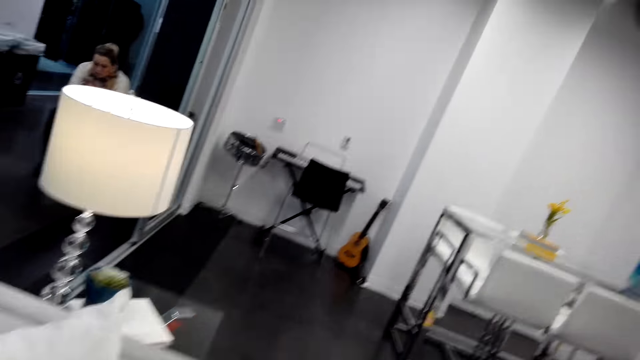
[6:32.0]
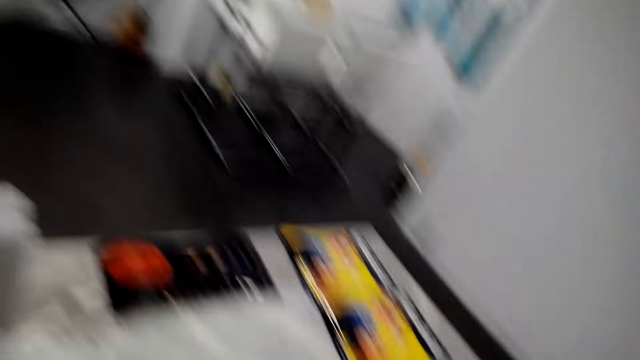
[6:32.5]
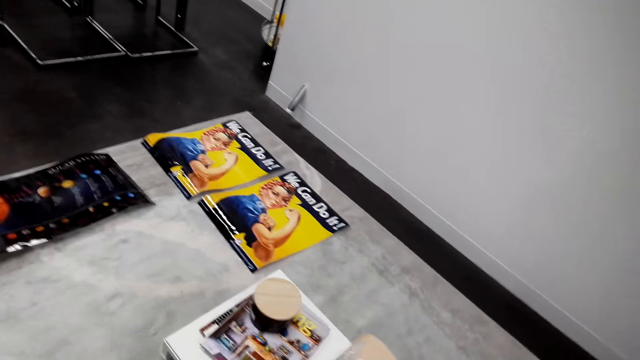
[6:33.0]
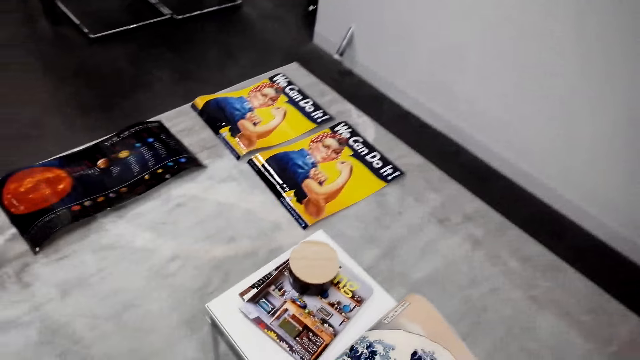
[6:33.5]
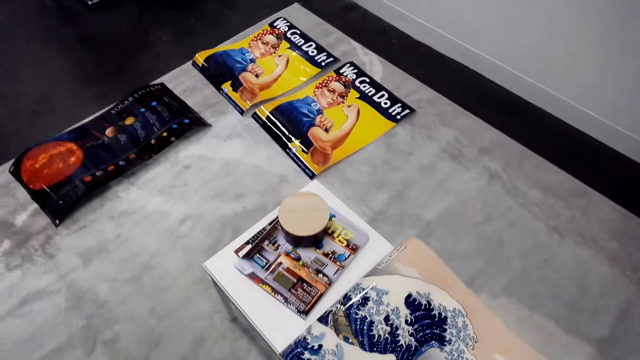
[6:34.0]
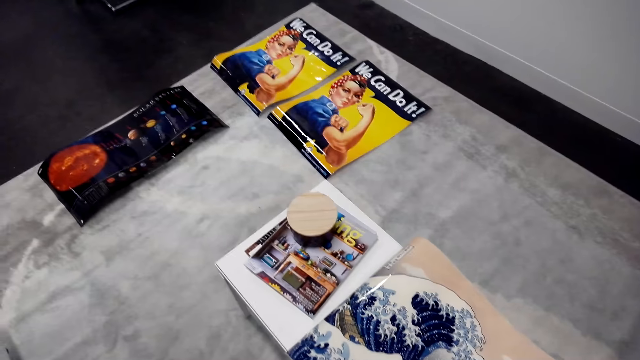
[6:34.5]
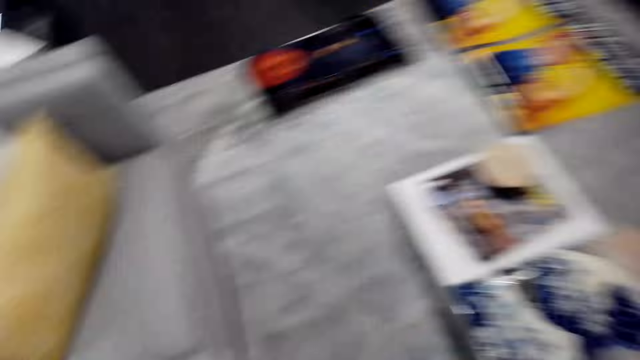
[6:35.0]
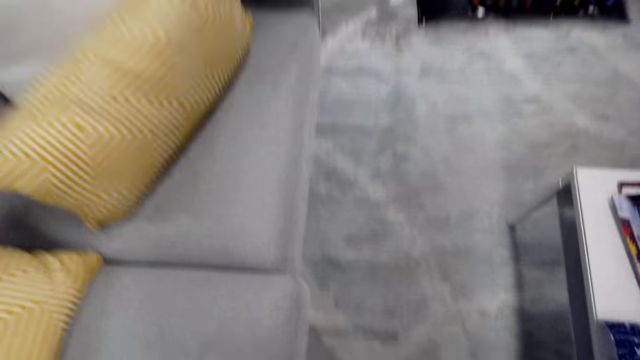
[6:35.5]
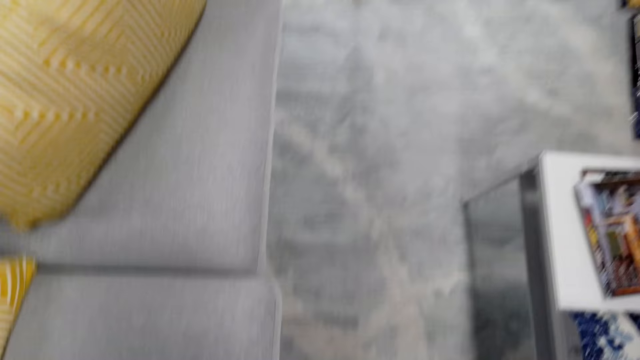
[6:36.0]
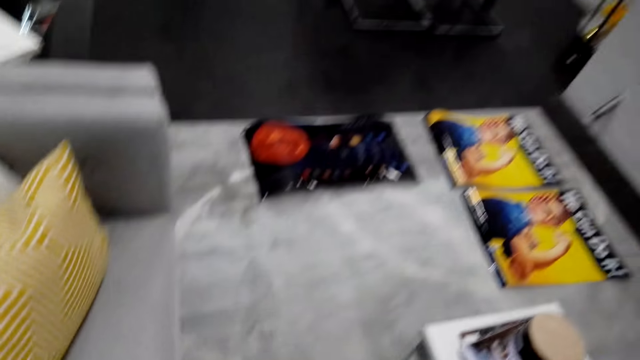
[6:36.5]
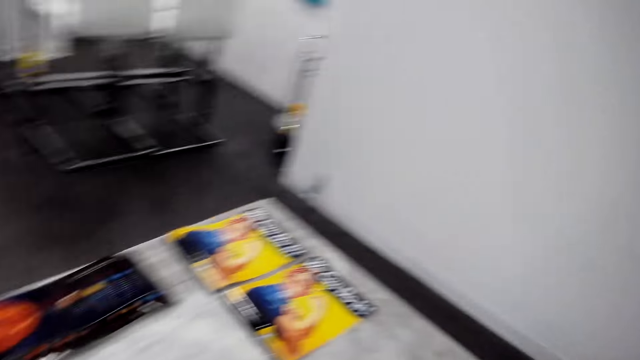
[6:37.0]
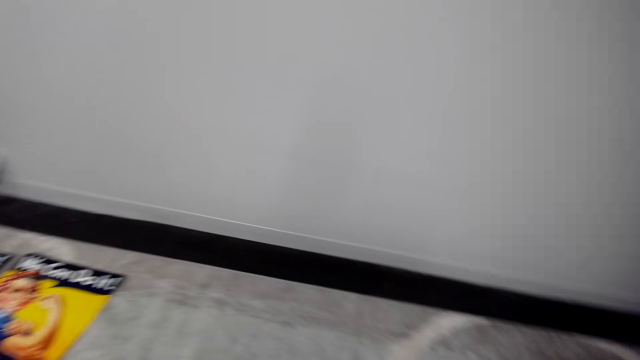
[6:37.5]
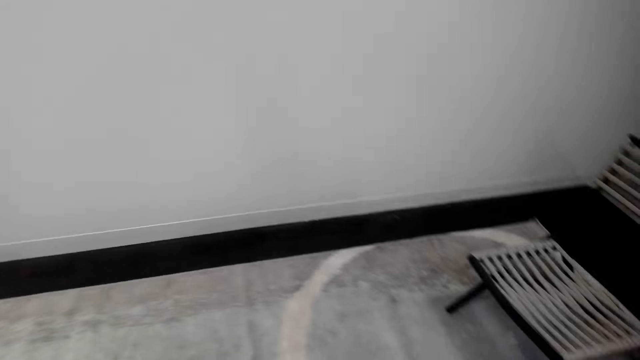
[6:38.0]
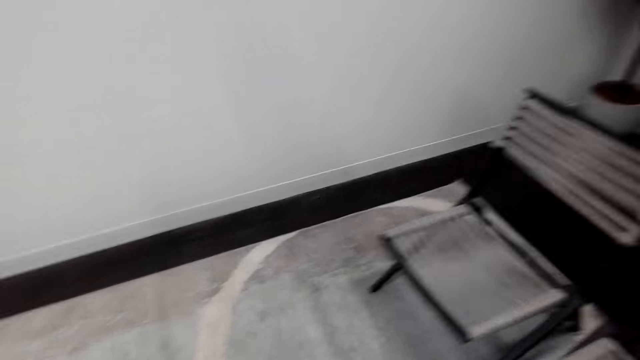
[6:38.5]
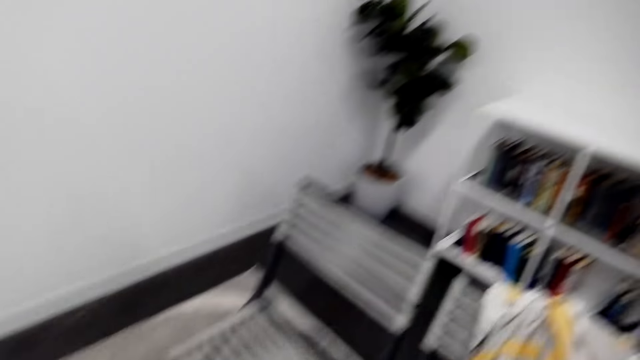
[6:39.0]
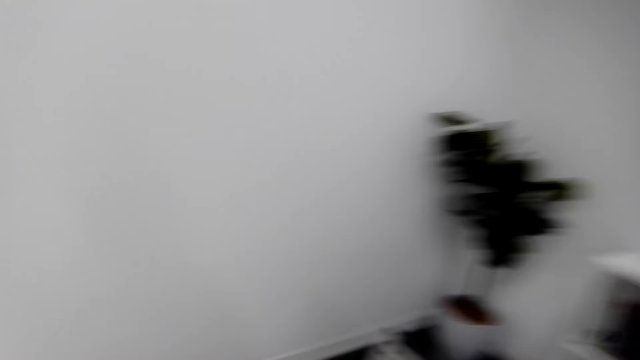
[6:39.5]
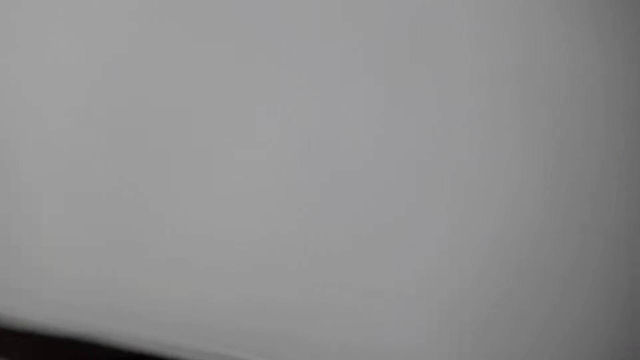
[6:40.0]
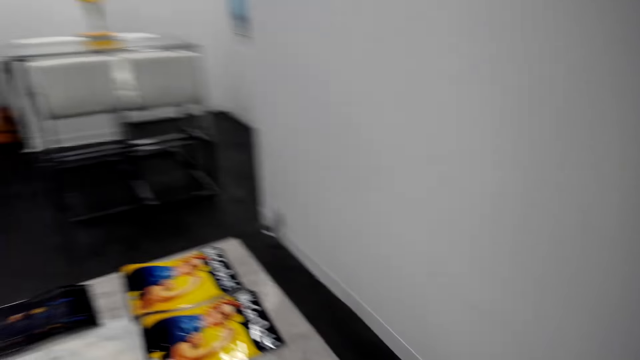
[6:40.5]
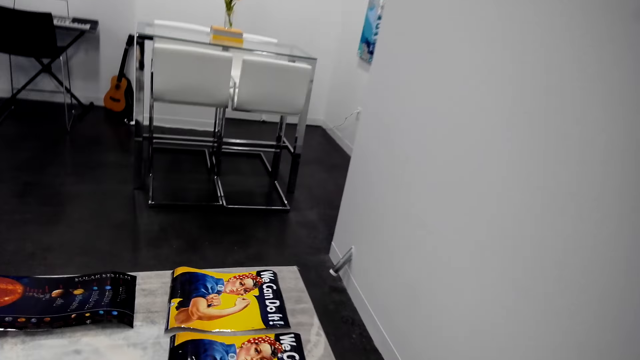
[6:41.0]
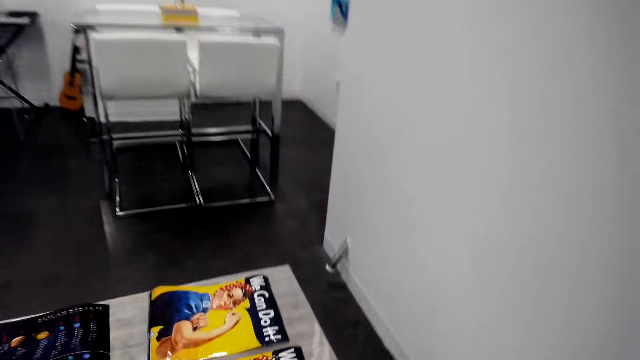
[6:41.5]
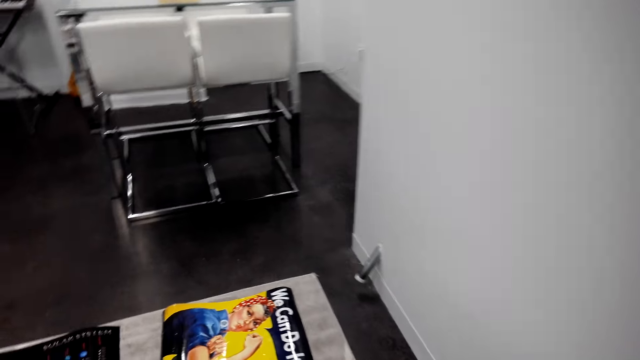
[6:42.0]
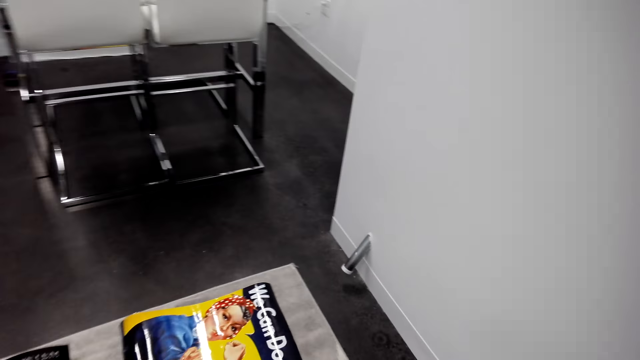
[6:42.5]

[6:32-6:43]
A woman sits. The camera wearer walks at the house.

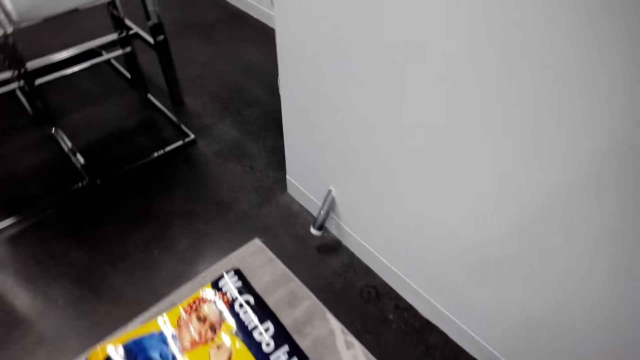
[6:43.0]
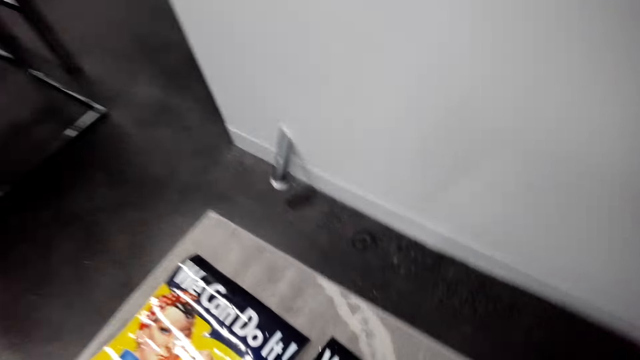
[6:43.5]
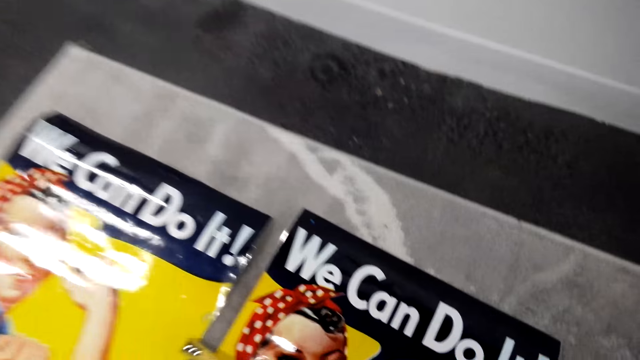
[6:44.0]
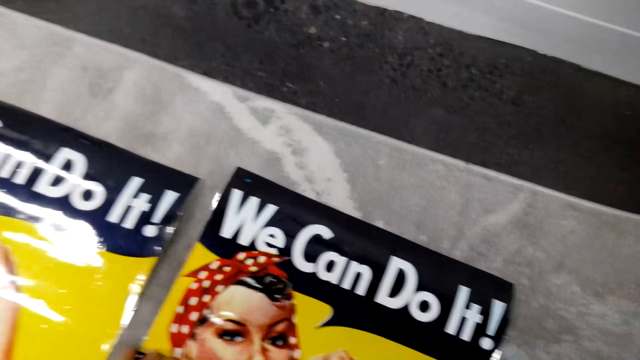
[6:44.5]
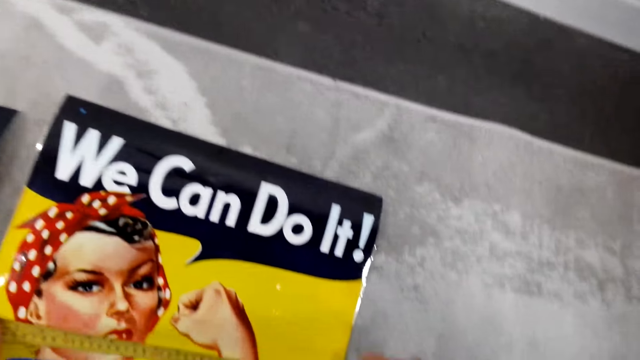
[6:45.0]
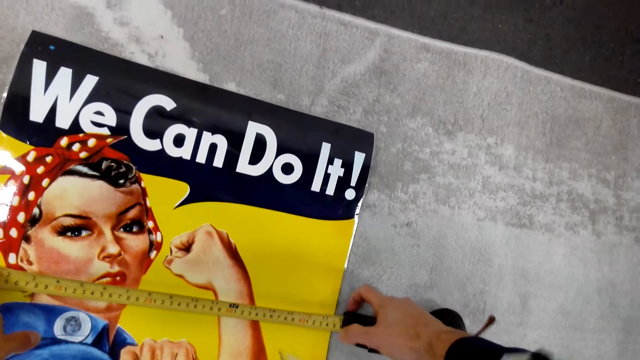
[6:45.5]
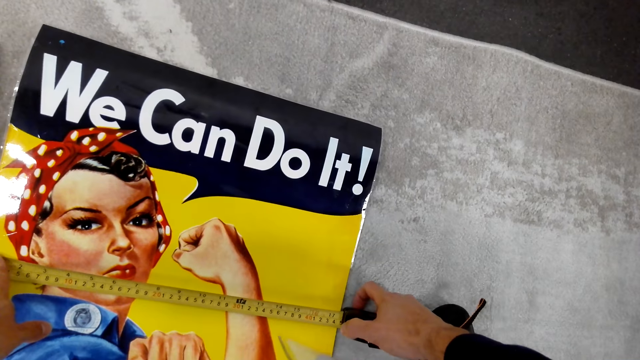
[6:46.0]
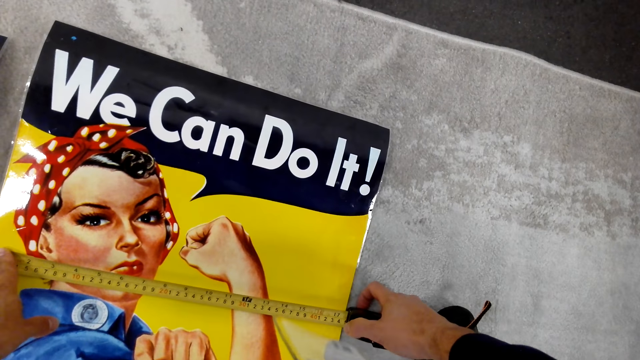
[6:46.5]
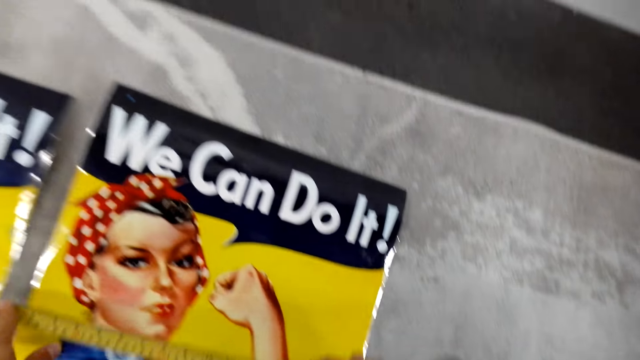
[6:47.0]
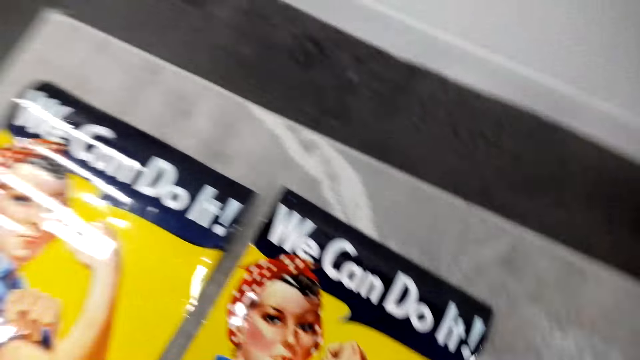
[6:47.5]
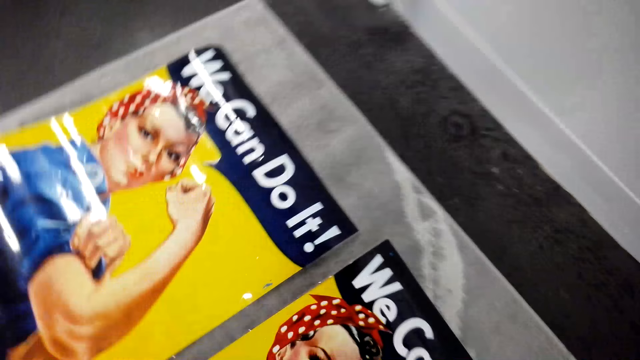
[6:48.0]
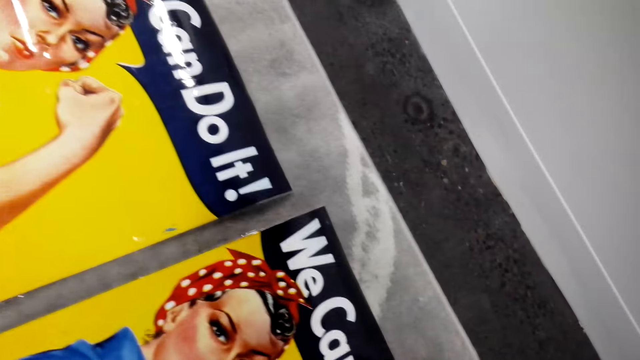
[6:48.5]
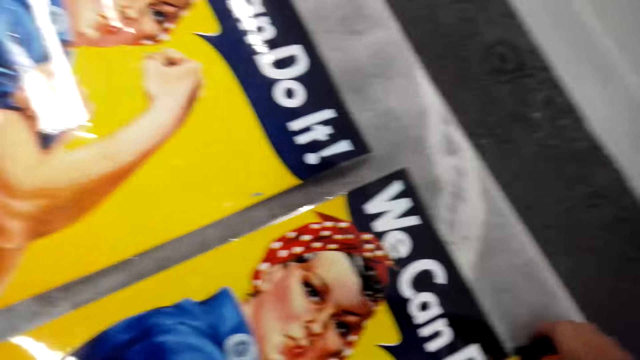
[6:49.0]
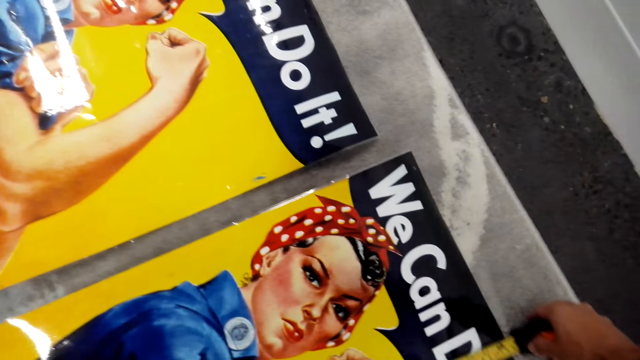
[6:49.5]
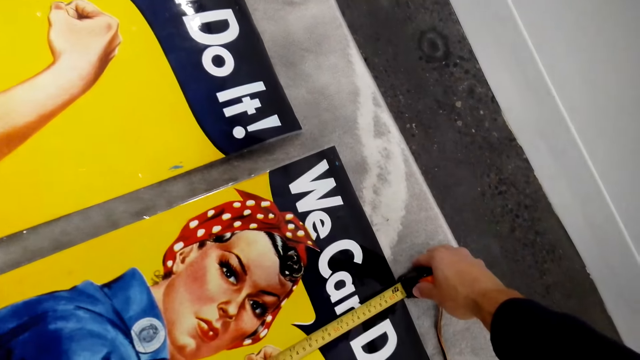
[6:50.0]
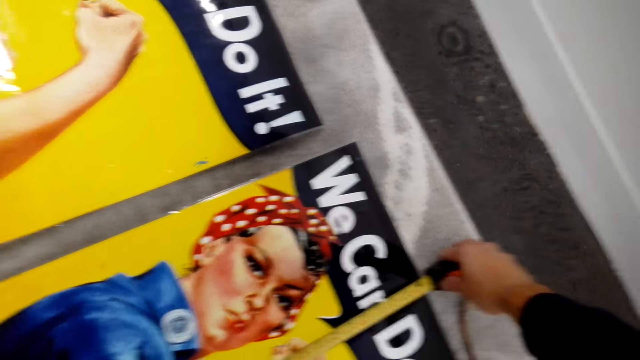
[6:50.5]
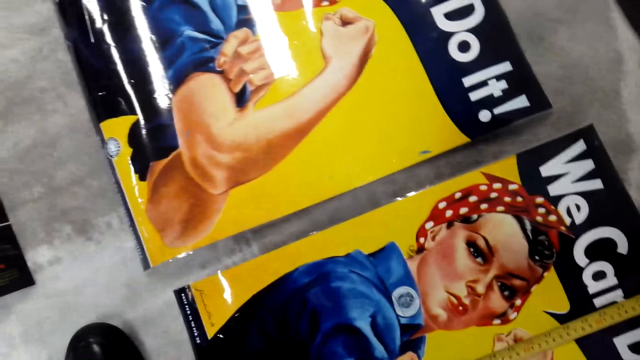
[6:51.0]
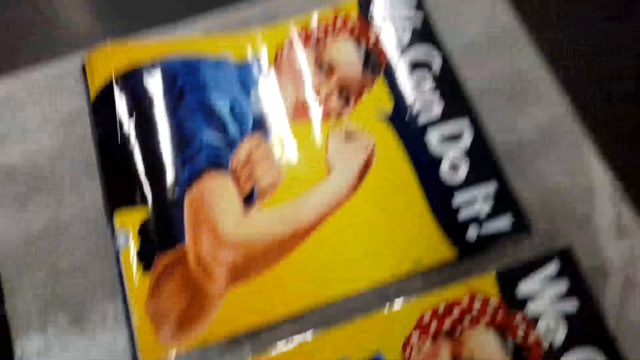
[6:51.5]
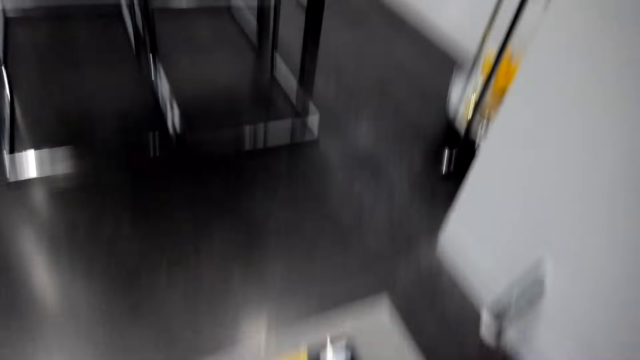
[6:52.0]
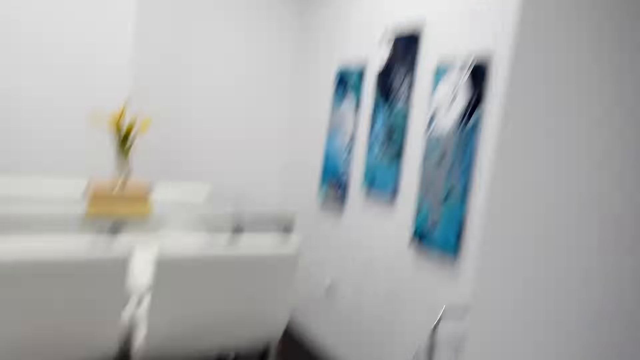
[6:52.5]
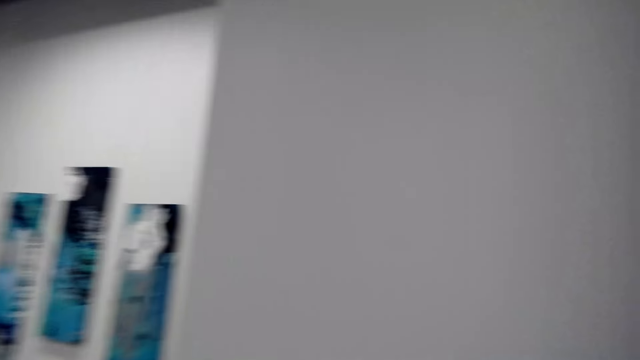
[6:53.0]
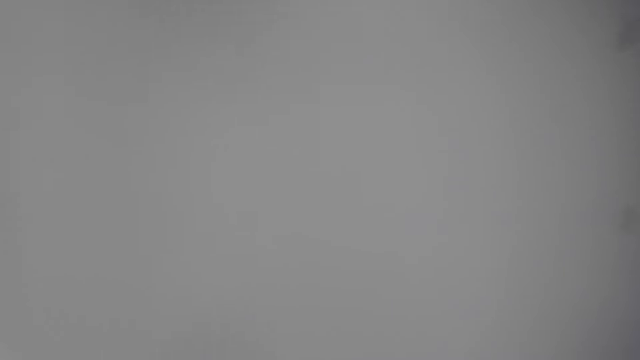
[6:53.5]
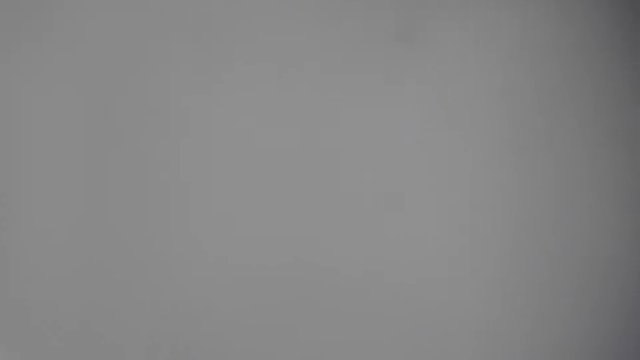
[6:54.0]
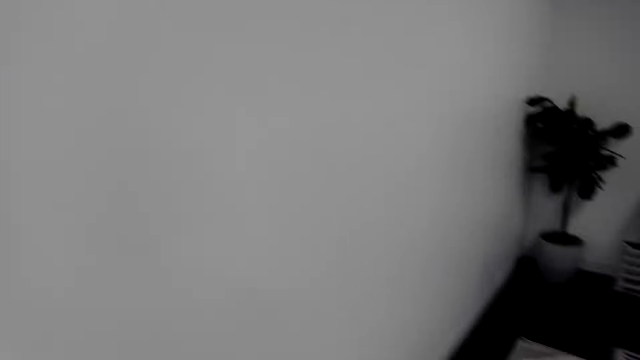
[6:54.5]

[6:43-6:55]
The camera wearer measures the wall art.
